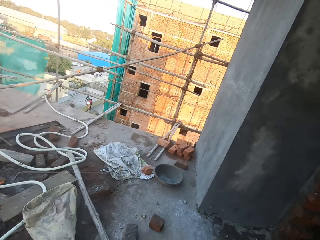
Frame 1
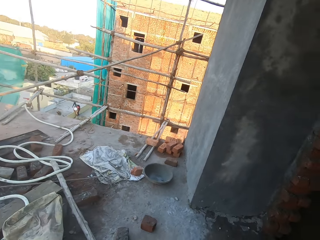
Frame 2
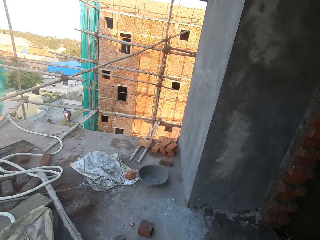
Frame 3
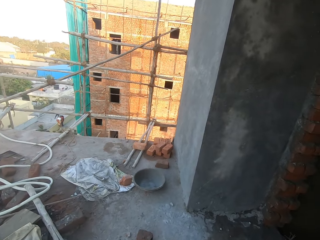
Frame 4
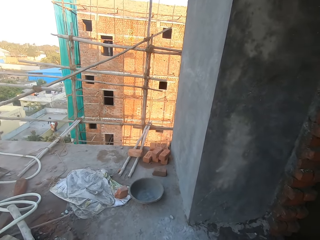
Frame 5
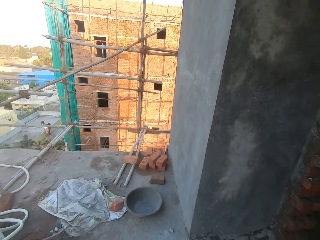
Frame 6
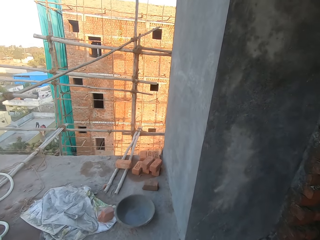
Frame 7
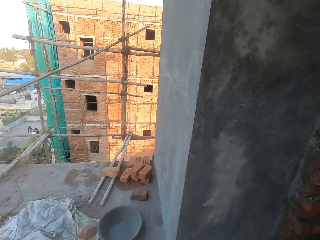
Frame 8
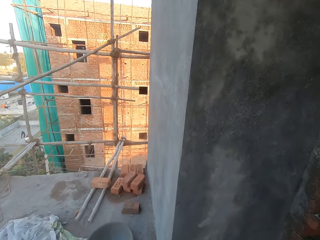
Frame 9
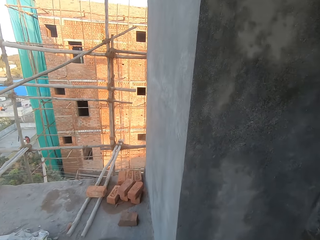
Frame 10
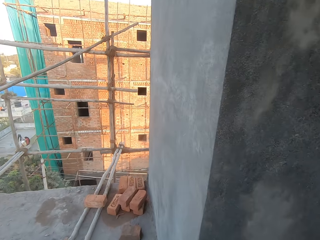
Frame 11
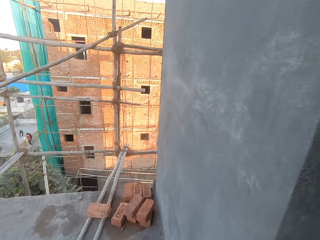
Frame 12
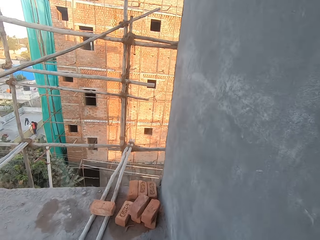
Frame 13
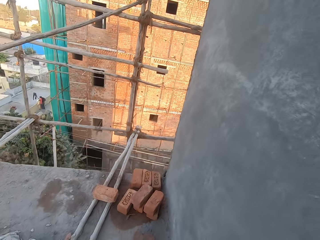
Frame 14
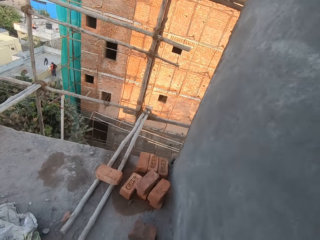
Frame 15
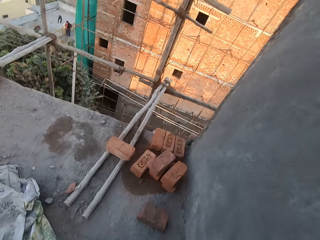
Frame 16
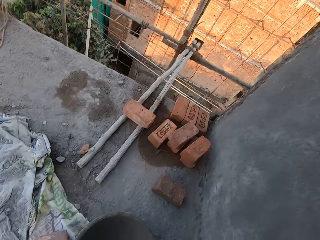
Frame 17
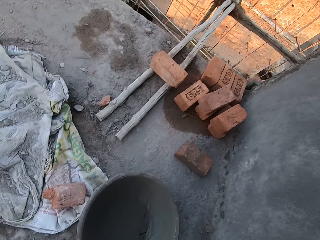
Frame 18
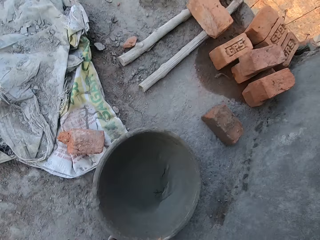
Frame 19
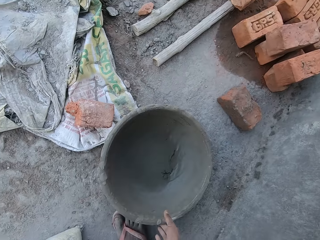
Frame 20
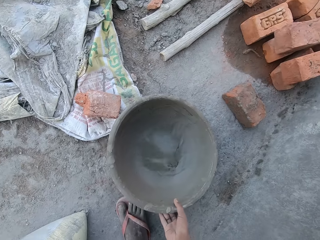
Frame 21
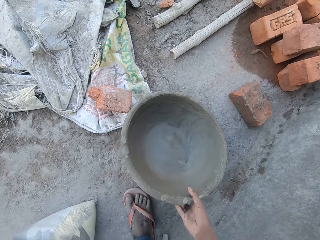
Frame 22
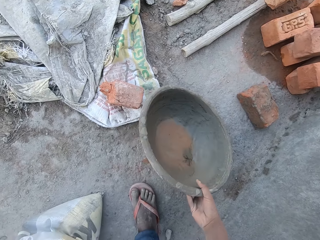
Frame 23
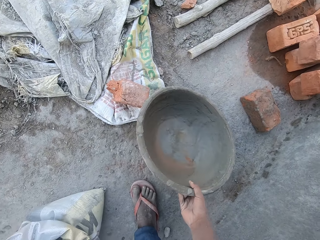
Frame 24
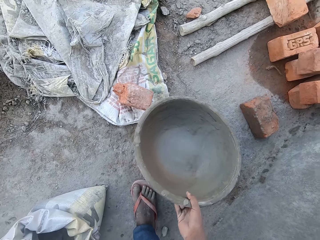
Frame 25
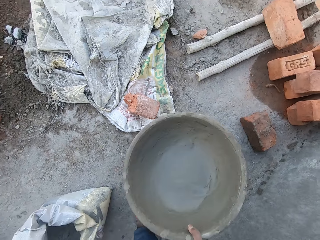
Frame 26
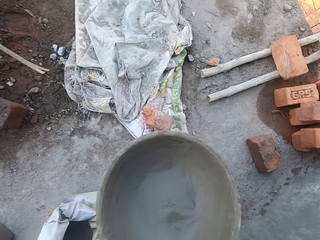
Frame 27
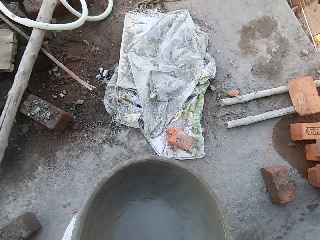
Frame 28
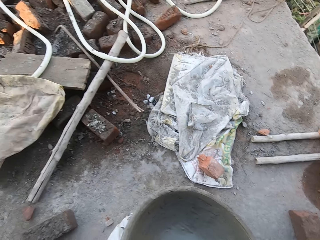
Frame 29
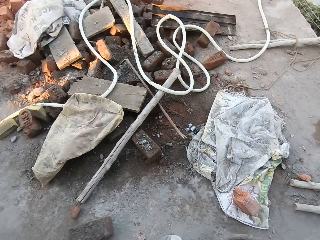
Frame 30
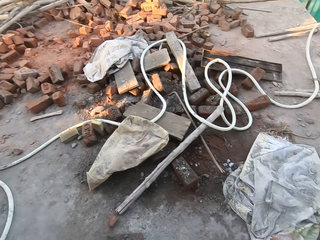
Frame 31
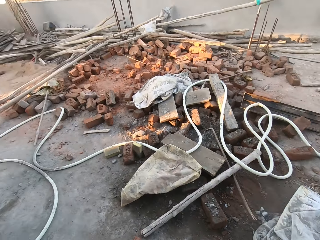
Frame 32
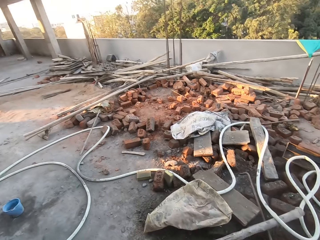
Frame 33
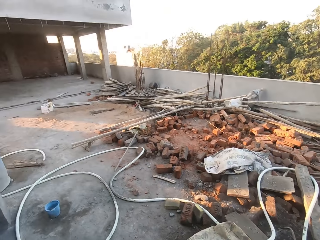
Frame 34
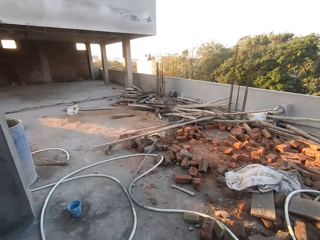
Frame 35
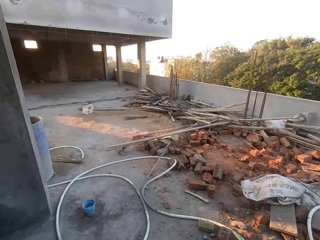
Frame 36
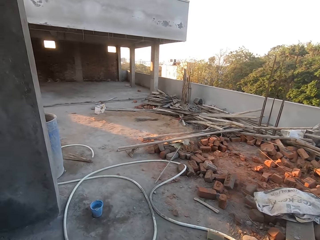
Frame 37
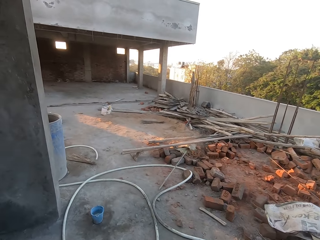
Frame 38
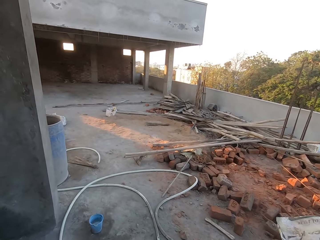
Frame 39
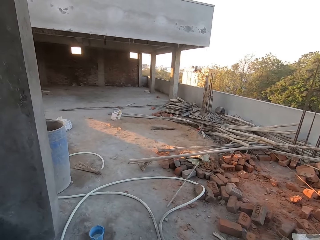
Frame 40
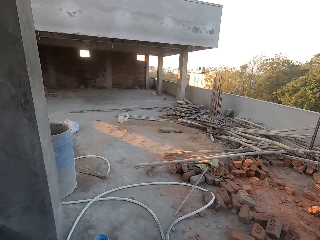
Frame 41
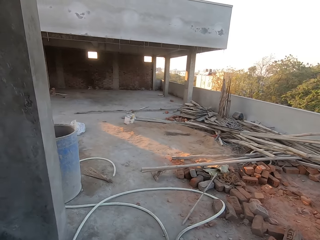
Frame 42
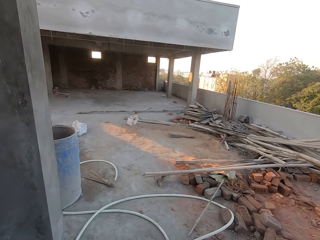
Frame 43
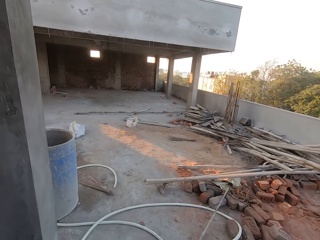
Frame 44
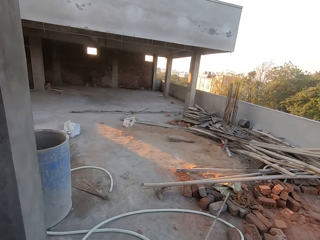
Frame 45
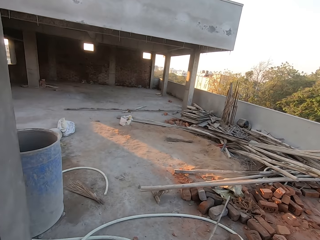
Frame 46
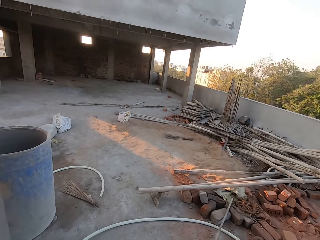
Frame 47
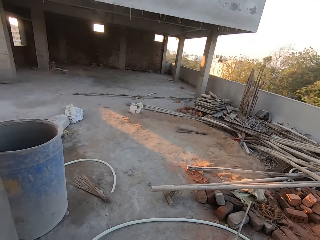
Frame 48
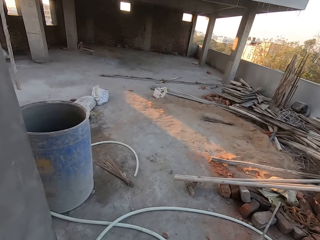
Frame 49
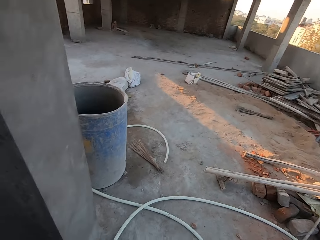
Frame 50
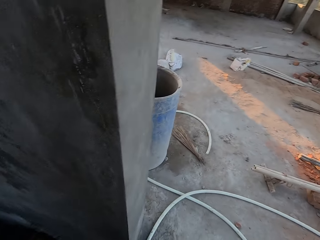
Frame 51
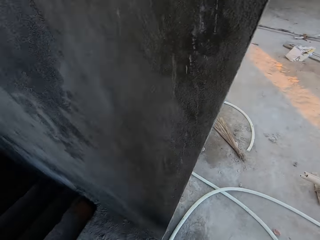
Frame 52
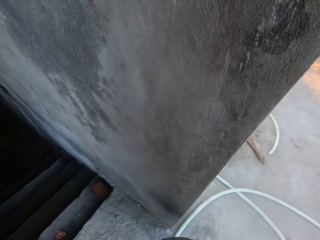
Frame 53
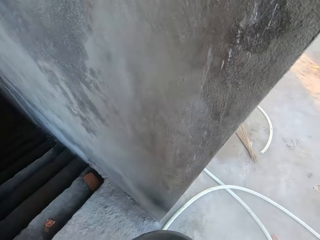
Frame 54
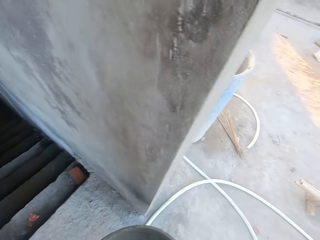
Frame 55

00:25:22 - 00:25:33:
The camera wearer moves around the construction site. He picks up a bowl from the floor with his right hand. He moves around the construction site.

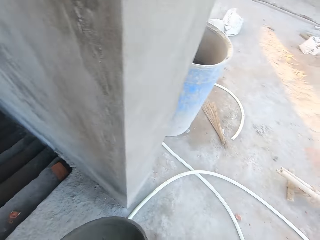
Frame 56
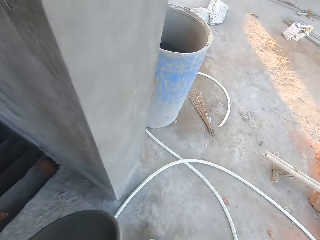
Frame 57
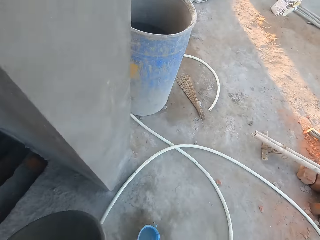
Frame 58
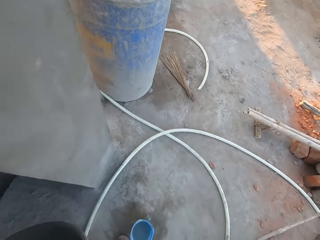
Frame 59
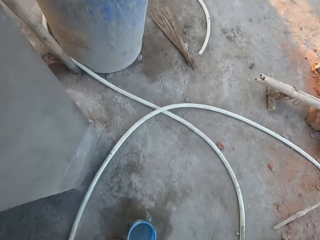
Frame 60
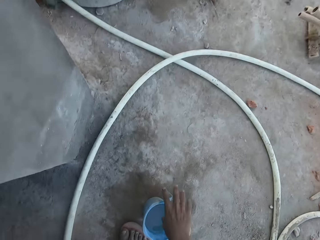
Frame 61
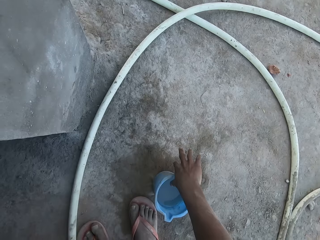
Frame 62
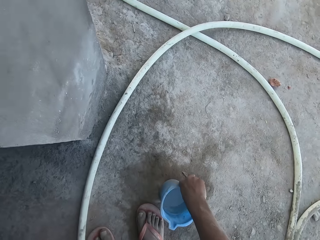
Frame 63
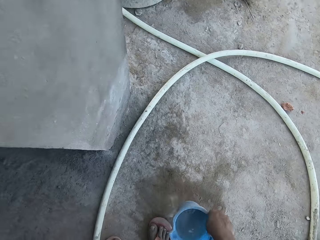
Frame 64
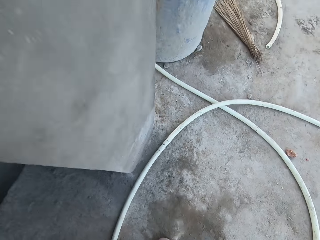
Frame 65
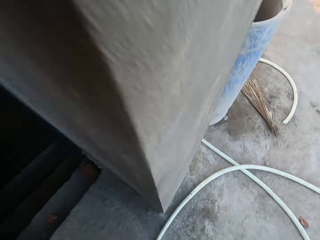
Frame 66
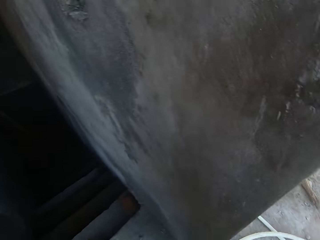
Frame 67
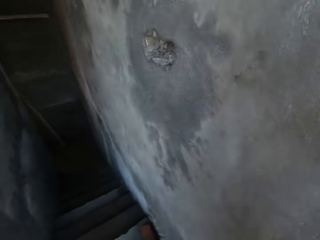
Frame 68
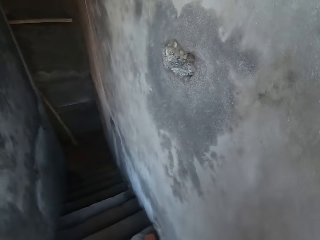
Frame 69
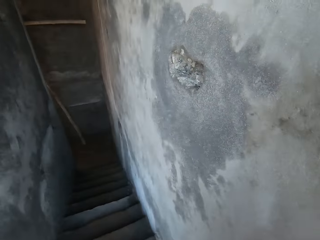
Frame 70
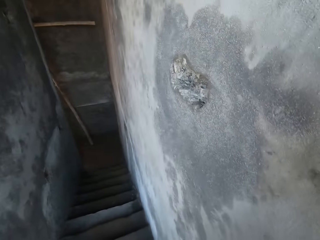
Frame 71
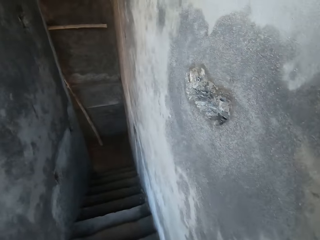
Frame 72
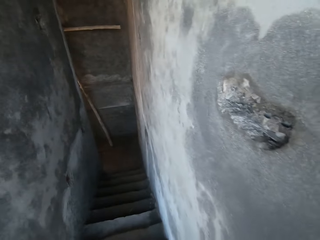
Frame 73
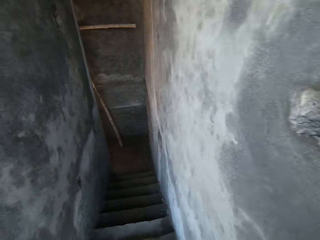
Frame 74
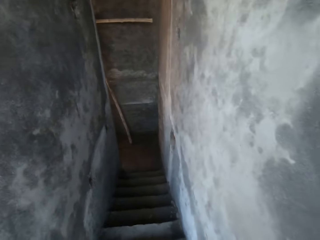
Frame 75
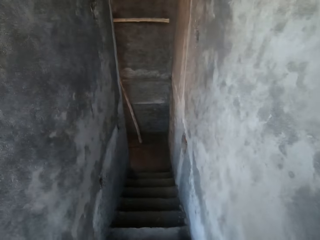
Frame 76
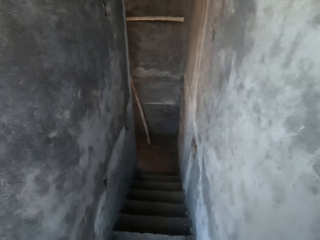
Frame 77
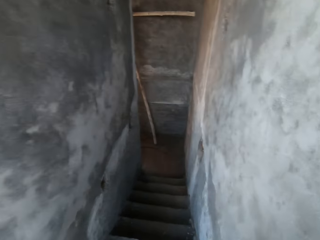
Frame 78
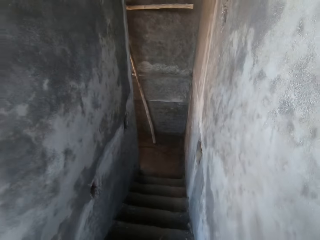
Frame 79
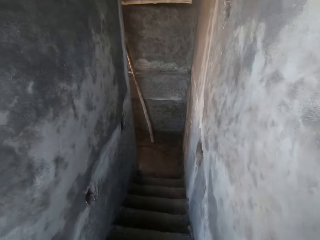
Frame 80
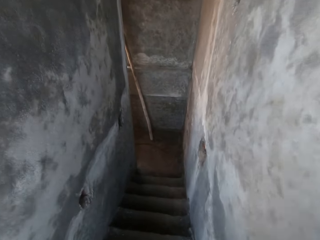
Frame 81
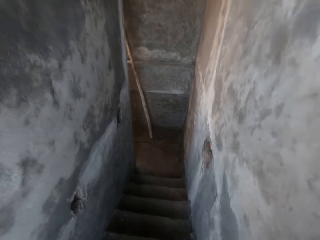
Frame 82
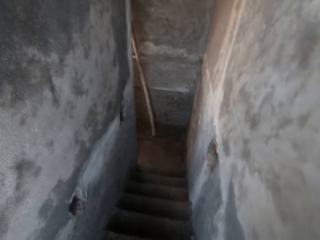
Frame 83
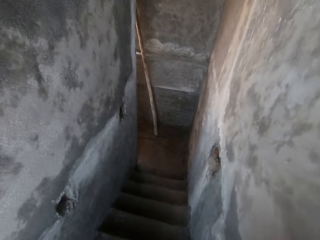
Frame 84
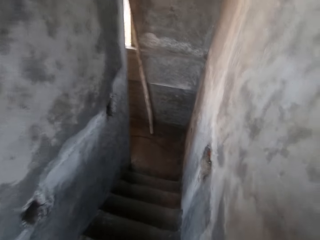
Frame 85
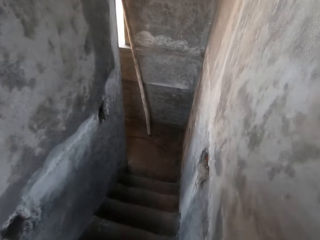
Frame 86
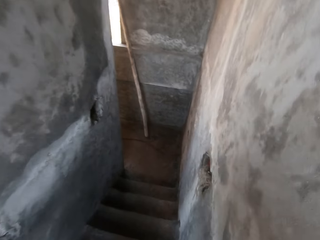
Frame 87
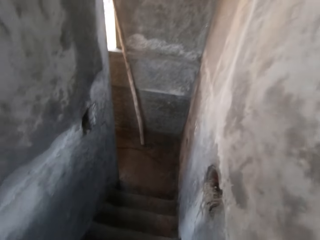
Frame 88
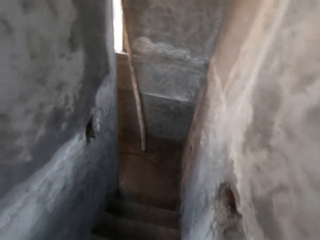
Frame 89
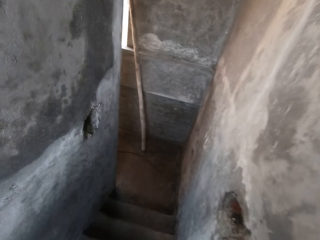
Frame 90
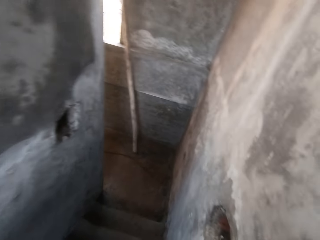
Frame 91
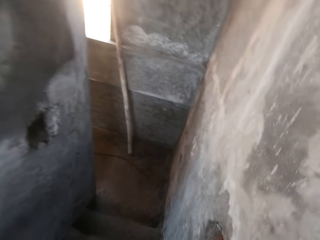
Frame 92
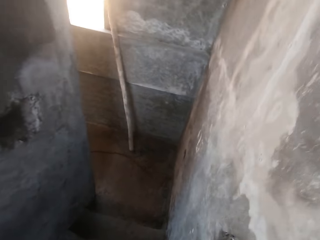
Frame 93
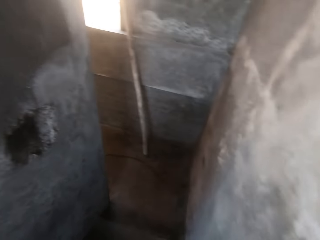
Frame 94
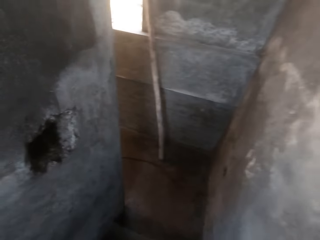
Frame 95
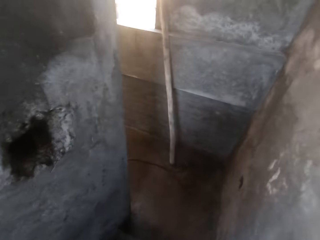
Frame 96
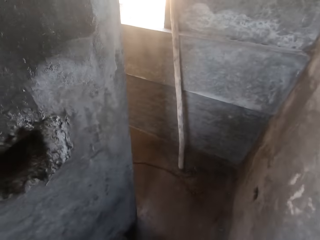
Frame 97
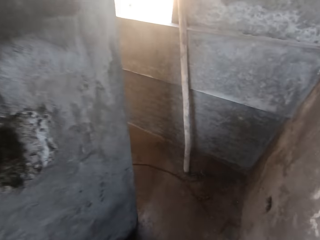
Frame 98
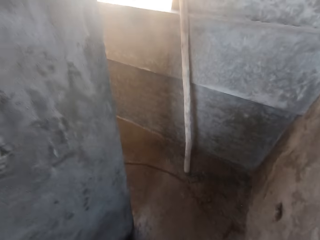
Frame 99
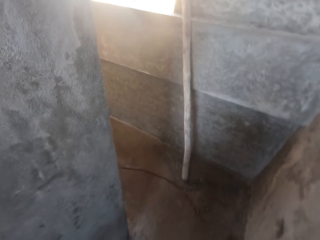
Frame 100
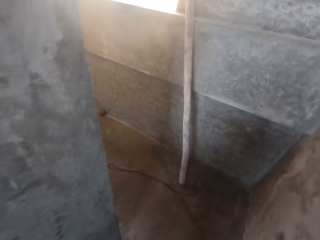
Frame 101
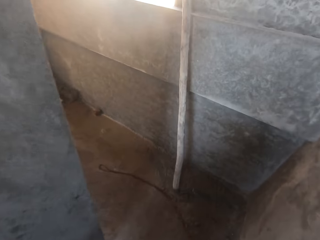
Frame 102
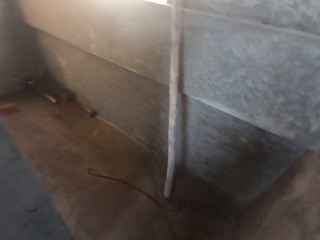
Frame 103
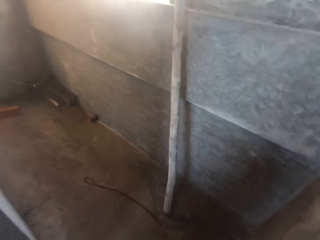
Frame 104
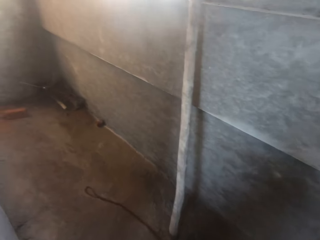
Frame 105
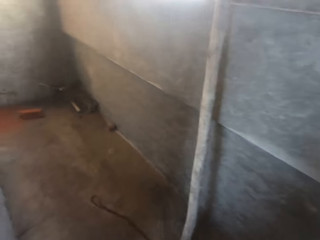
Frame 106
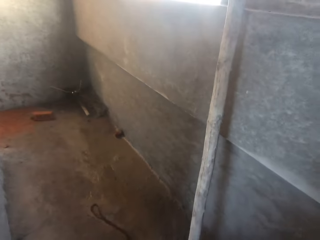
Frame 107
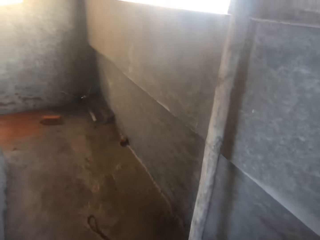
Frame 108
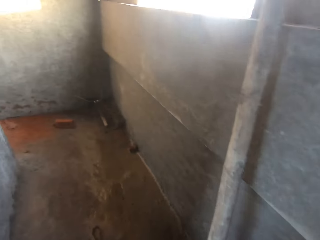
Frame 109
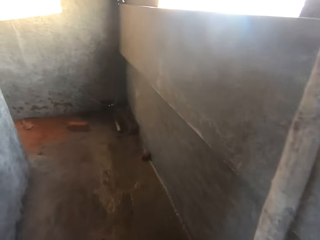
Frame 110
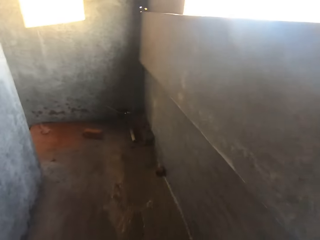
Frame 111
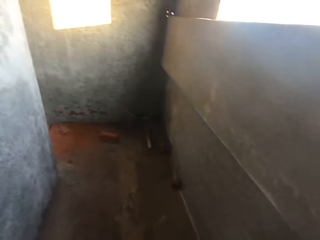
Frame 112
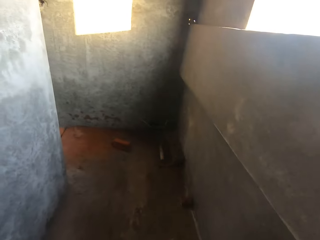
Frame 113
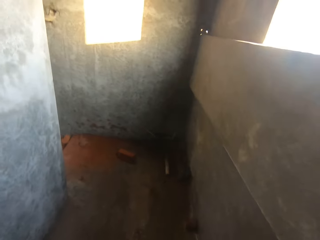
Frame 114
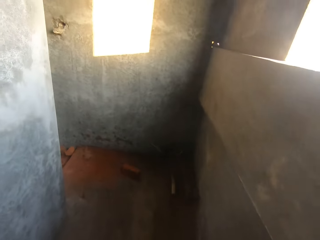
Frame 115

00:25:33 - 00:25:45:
The camera wearer picks up a cup of water from the floor with his right hand. He walks down the flight of stairs.
